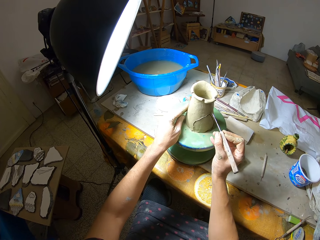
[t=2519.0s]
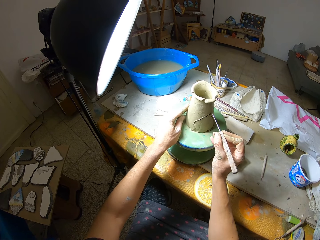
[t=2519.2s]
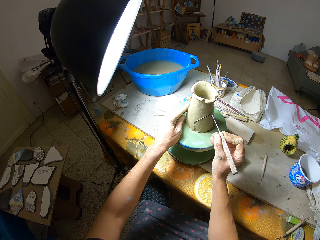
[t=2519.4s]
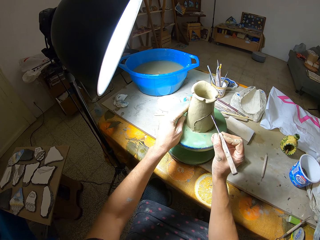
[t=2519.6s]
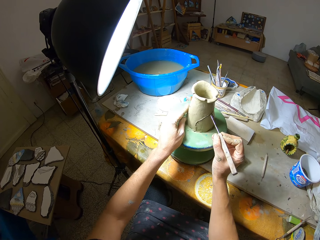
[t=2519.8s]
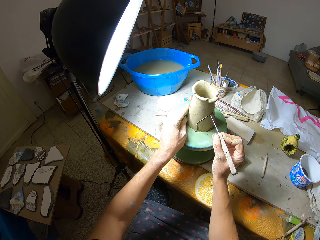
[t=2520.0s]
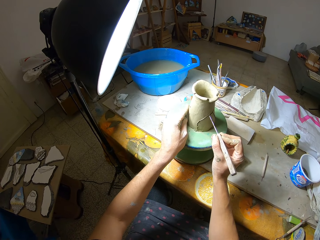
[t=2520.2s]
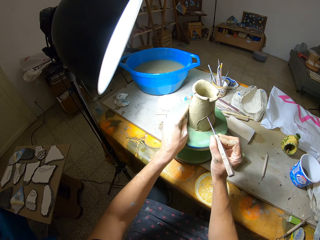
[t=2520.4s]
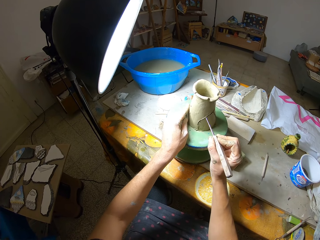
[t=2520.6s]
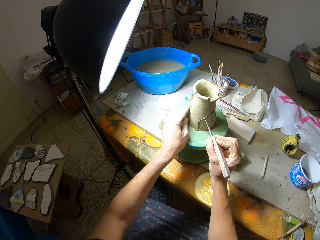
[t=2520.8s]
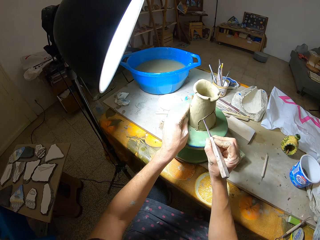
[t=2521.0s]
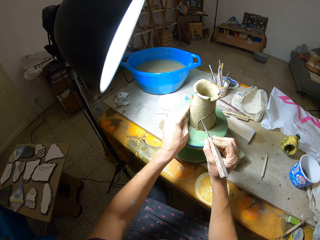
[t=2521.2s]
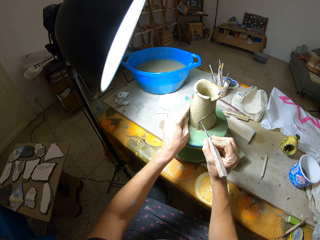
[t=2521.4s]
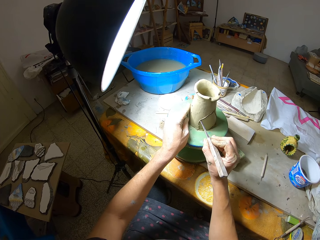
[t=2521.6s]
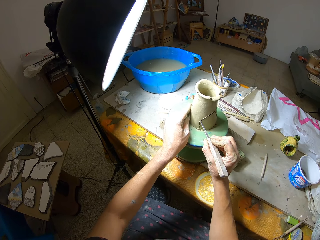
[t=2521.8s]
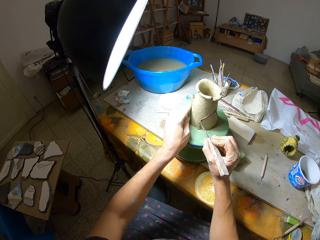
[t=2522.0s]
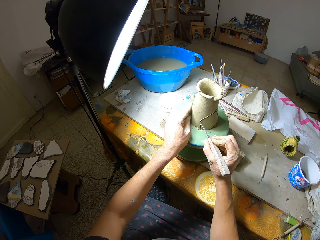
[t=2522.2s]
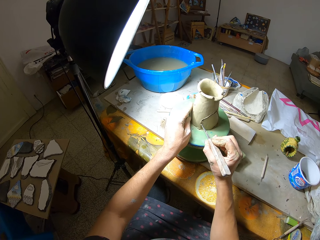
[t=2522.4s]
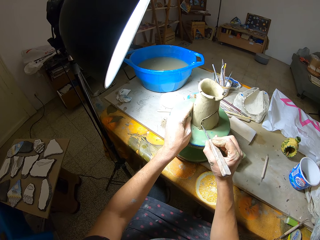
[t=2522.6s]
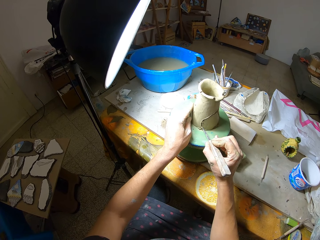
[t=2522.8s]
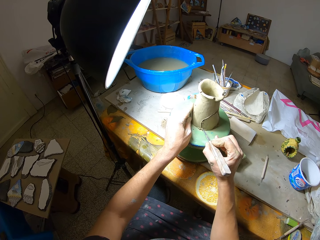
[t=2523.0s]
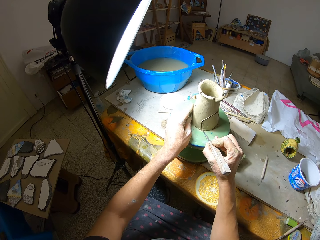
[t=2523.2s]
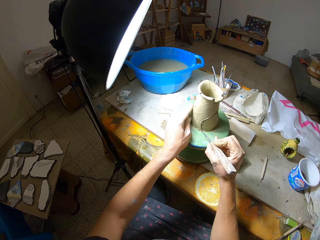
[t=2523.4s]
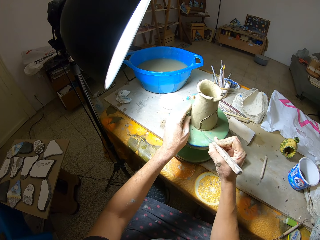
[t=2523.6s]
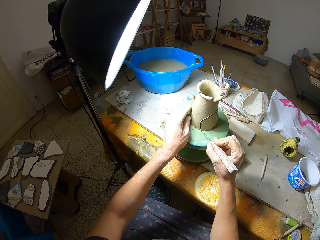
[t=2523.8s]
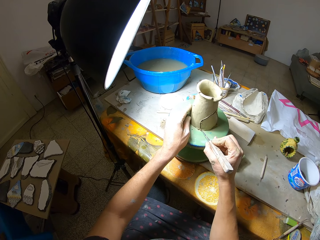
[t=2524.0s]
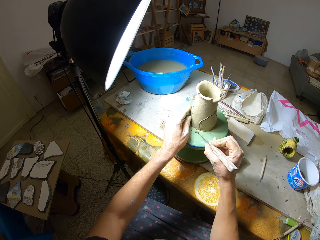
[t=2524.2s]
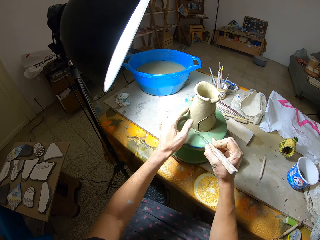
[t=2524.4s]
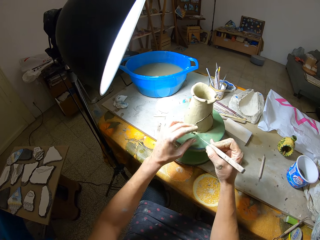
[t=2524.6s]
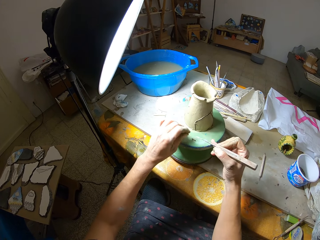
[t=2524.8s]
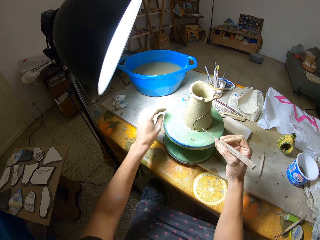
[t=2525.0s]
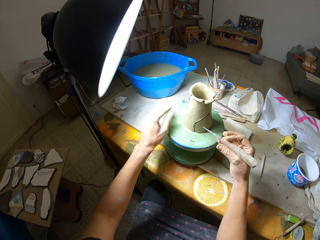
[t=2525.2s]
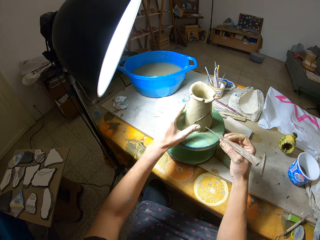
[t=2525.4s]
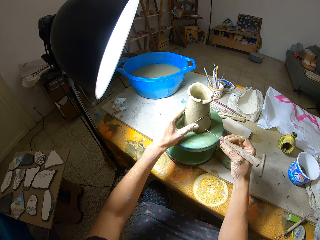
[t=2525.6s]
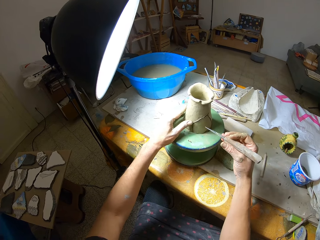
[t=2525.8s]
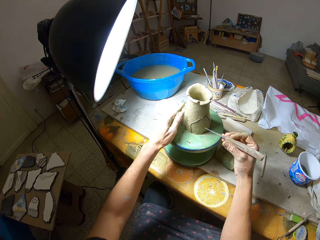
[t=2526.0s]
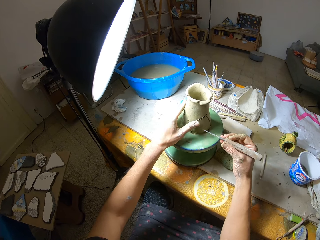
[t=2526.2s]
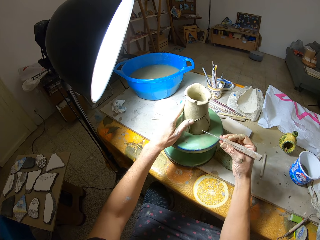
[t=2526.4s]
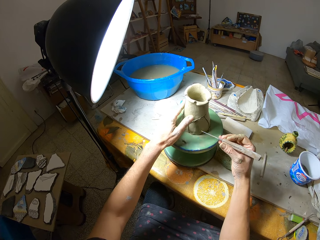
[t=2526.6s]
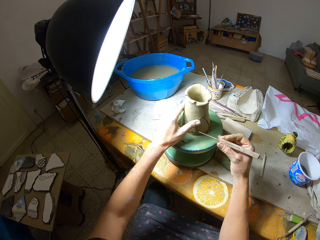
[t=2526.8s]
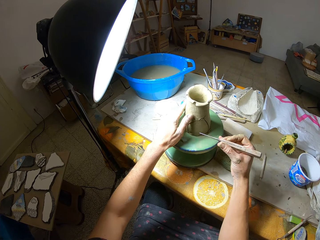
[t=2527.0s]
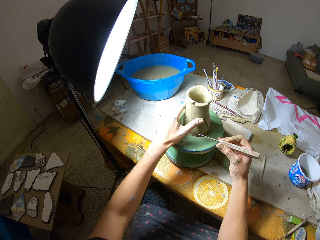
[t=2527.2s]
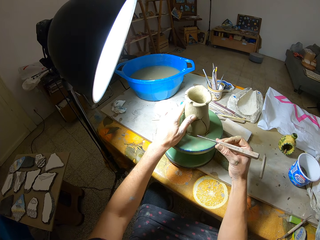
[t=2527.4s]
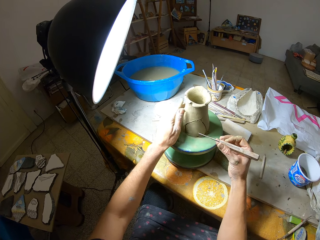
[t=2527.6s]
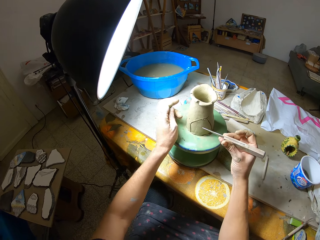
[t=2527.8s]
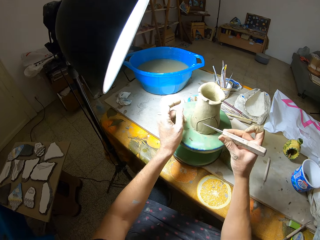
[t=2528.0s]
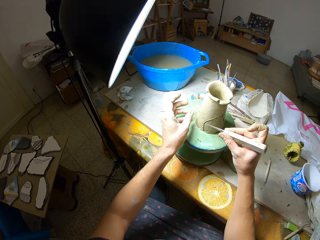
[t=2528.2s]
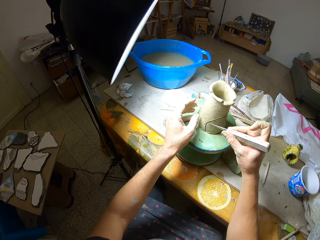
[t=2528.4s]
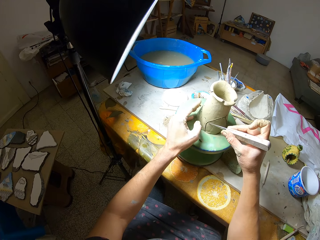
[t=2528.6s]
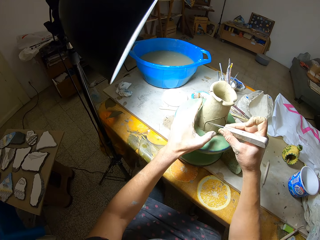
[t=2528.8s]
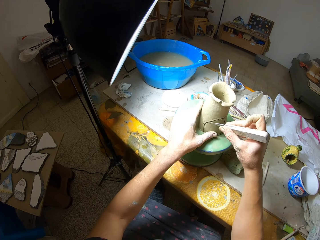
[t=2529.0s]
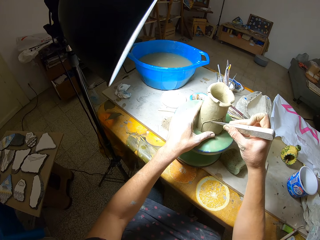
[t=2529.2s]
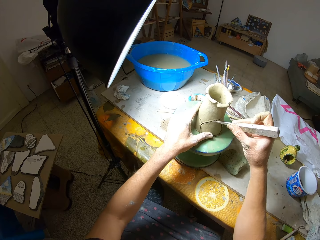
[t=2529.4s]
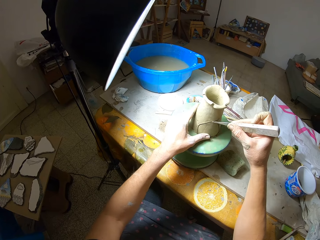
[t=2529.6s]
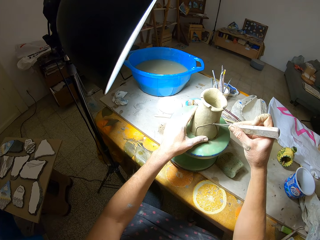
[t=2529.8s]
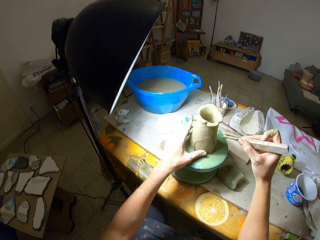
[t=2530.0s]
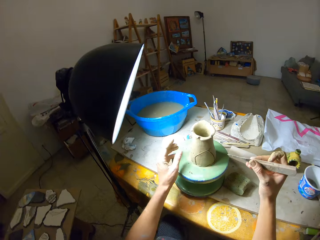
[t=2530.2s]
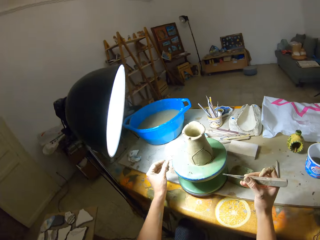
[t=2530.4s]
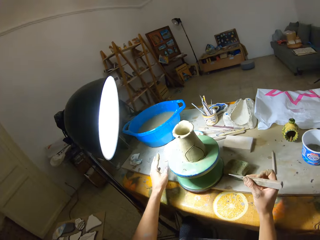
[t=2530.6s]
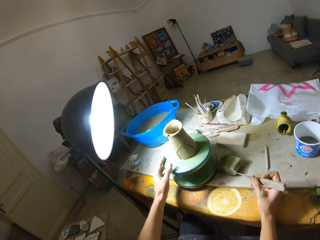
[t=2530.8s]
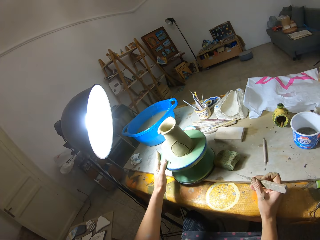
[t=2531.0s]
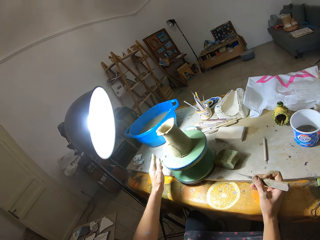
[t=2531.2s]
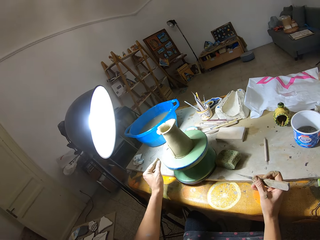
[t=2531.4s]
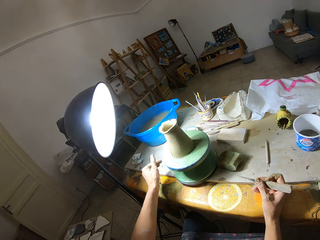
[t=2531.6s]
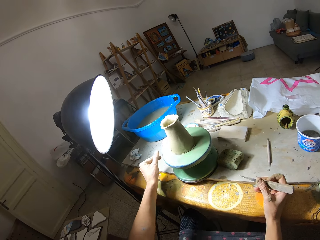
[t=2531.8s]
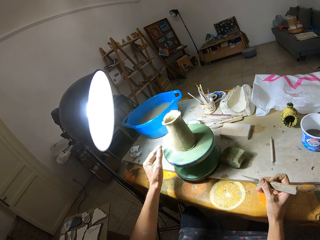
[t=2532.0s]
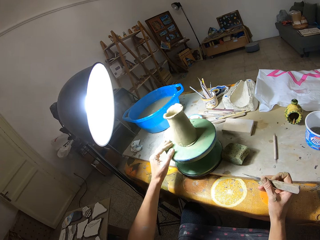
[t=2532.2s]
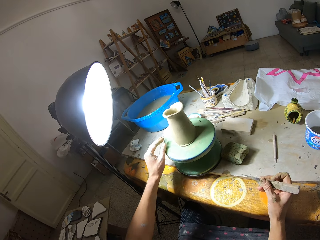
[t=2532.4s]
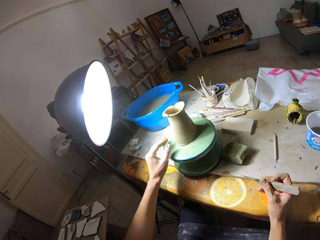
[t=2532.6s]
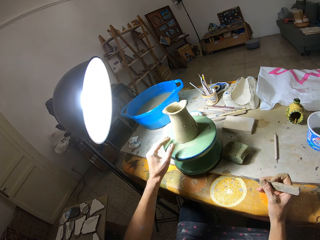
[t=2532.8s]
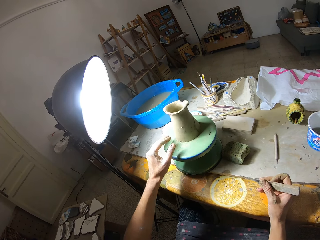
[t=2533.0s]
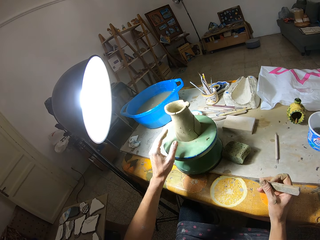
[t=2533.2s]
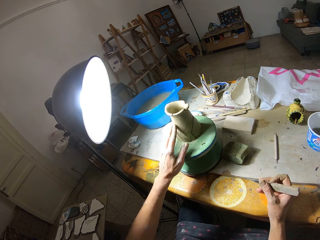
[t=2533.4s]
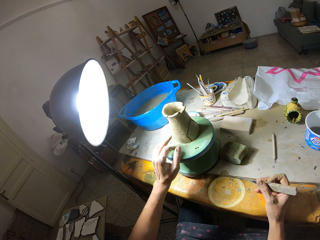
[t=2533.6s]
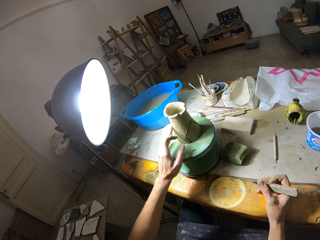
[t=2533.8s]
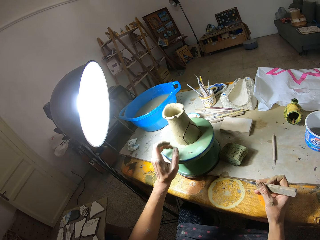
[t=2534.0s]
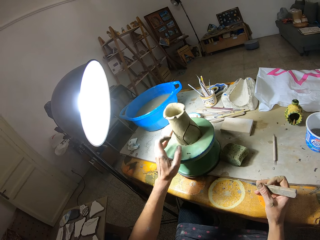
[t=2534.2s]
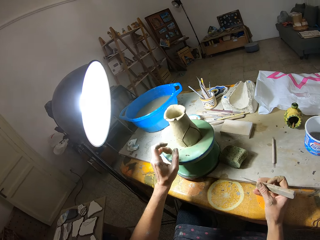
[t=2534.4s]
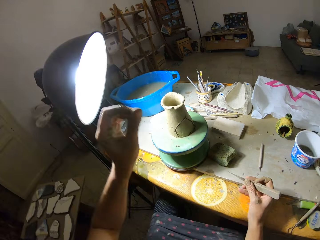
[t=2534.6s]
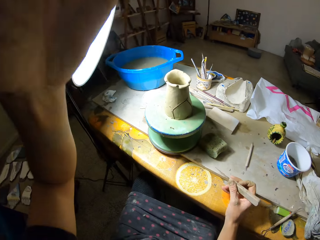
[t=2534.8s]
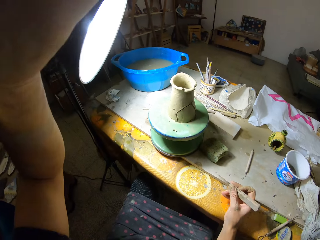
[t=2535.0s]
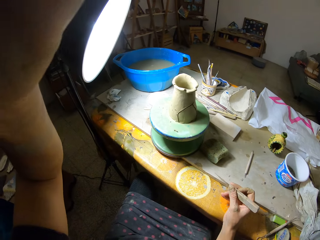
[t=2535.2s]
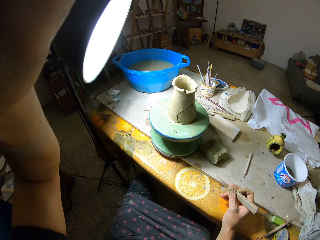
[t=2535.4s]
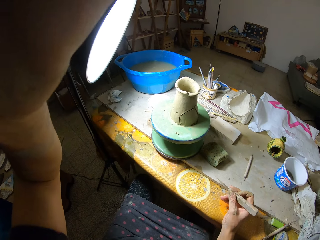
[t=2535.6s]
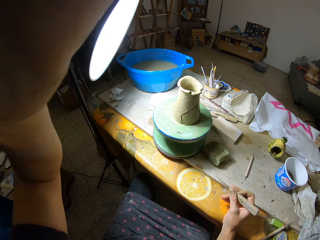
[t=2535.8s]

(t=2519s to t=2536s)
The camera wearer wipes the fettling knife edge with her left hand. She wipes the clay on the pottery wheel with her left hand. She marks the clay with the fettling knife in her right hand. She rolls the pottery wheel with her left hand. She shakes clay residue off her left hand. She rolls the pottery wheel with her left hand. She trims off clay on the pottery wheel with her left hand. She wipes off the pottery with the left hand. She lifts the left hand. She adjusts a camera on her head with her left hand.
